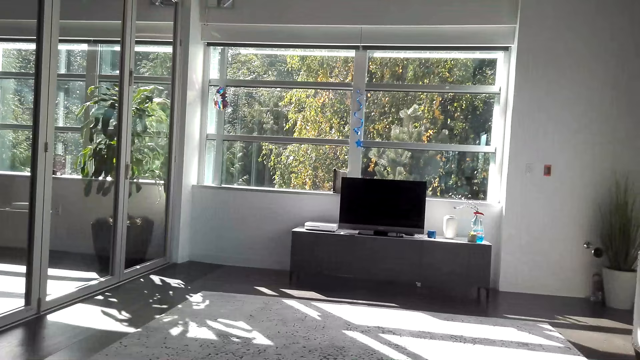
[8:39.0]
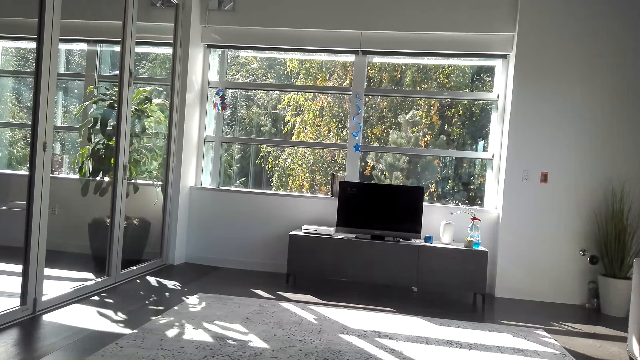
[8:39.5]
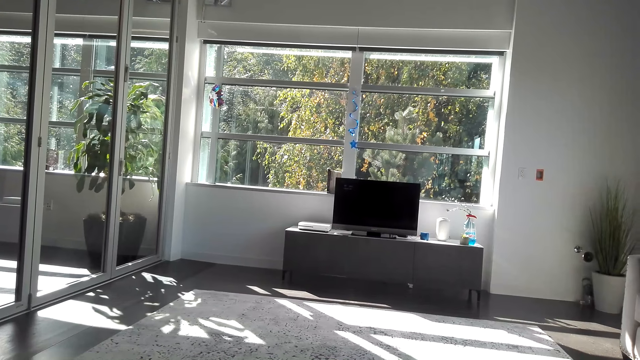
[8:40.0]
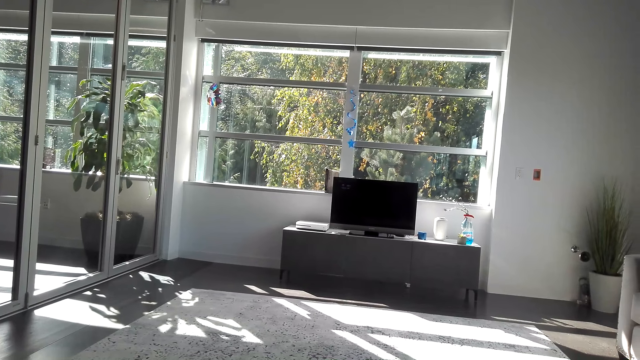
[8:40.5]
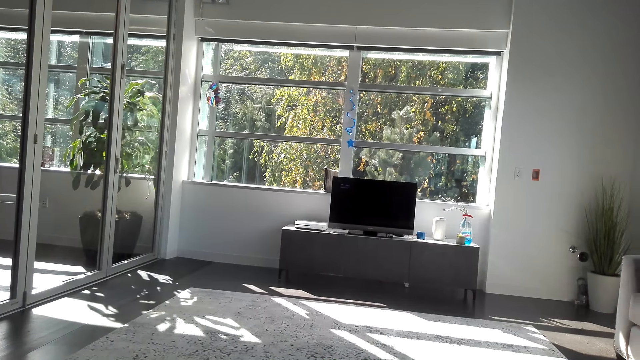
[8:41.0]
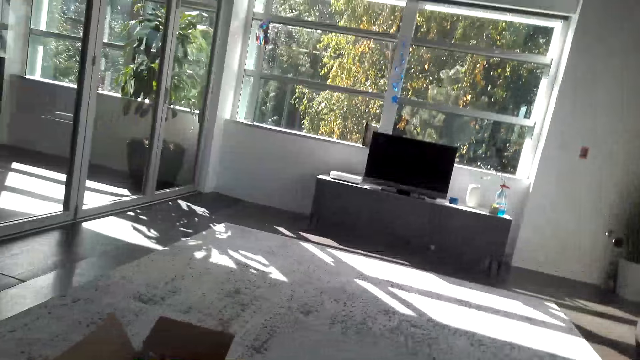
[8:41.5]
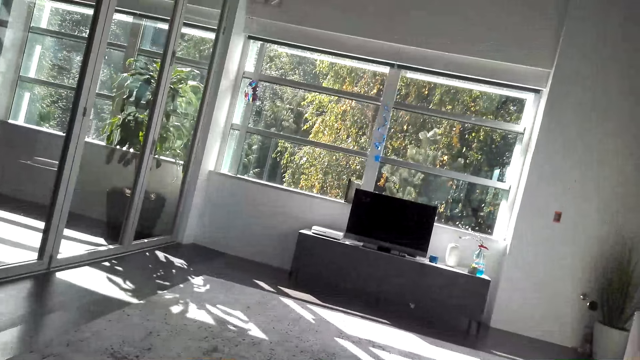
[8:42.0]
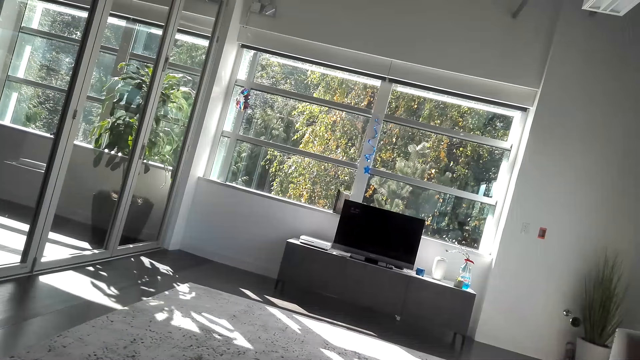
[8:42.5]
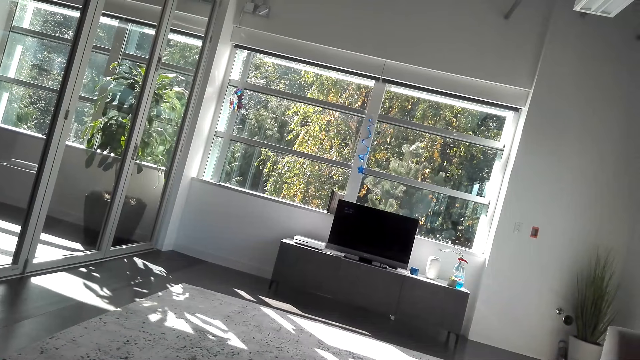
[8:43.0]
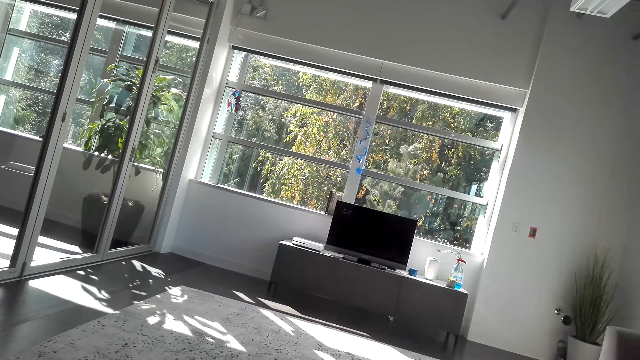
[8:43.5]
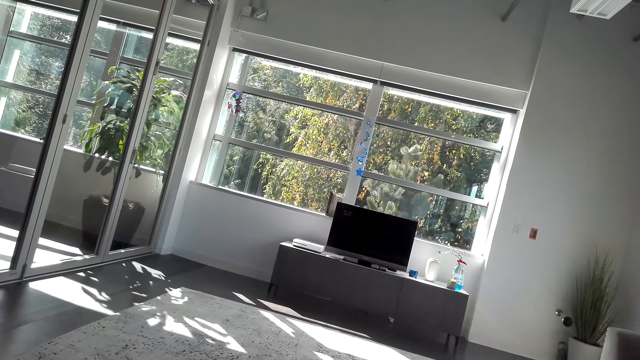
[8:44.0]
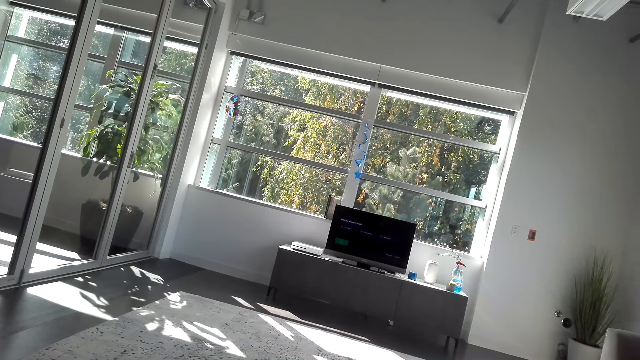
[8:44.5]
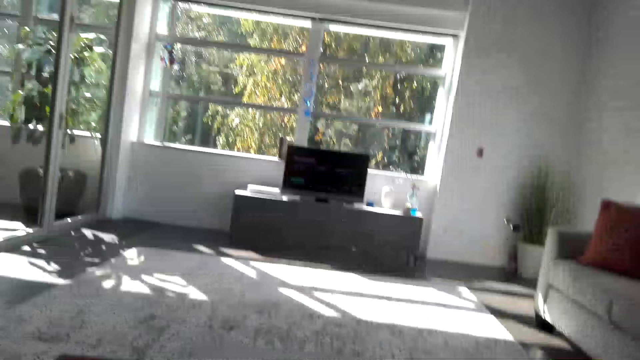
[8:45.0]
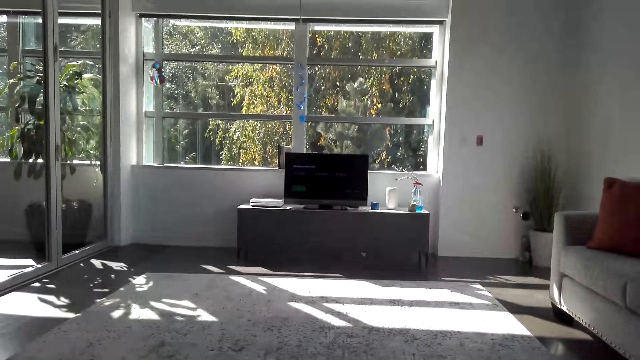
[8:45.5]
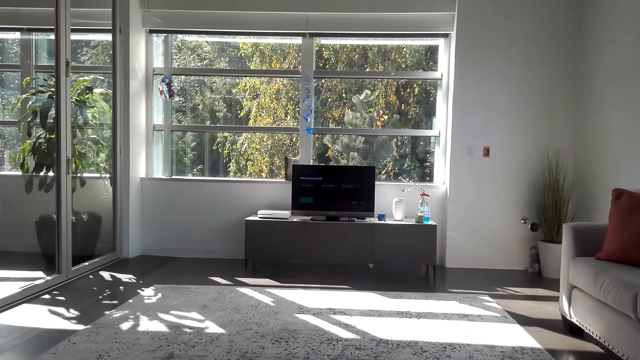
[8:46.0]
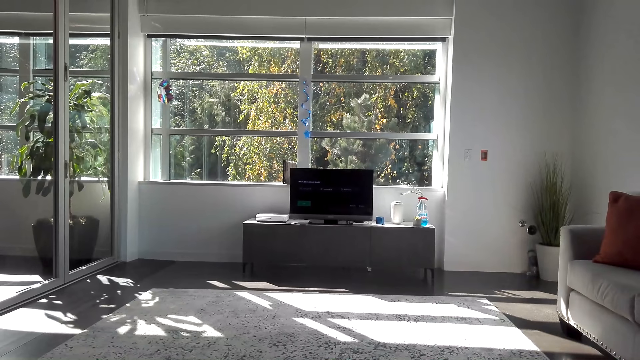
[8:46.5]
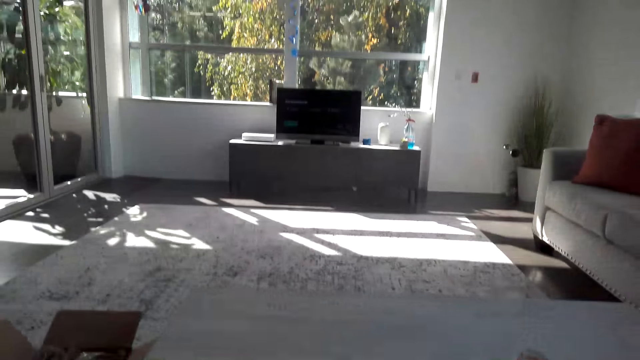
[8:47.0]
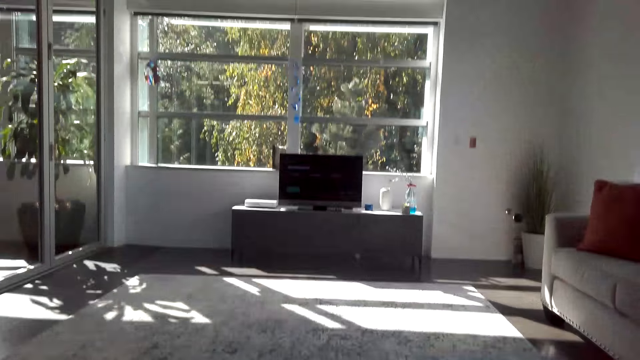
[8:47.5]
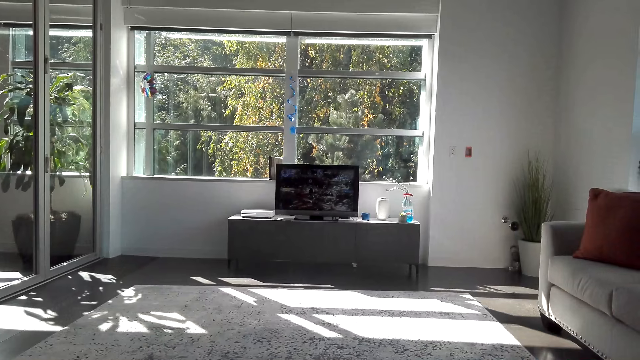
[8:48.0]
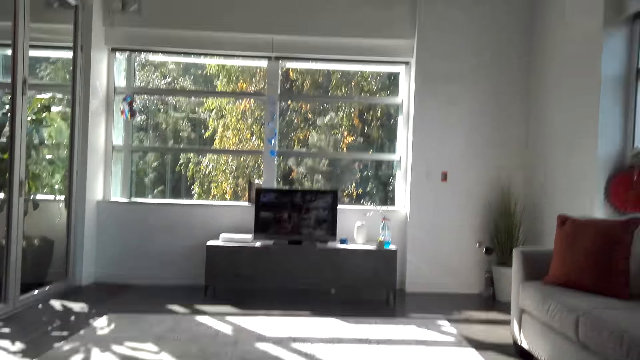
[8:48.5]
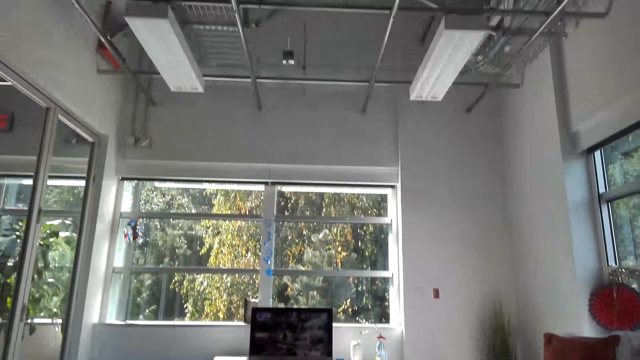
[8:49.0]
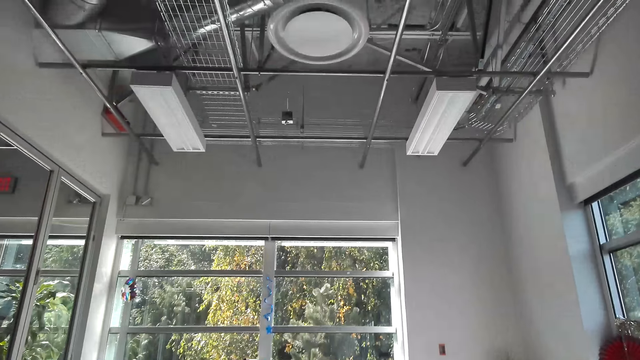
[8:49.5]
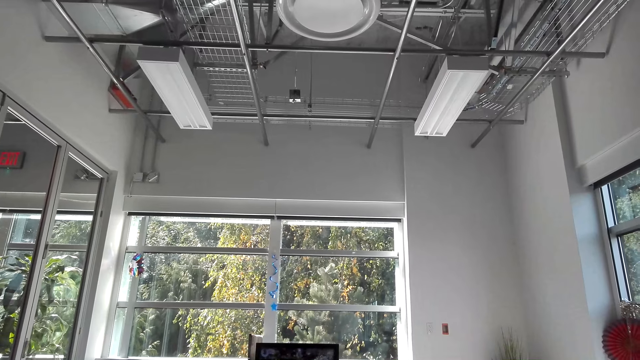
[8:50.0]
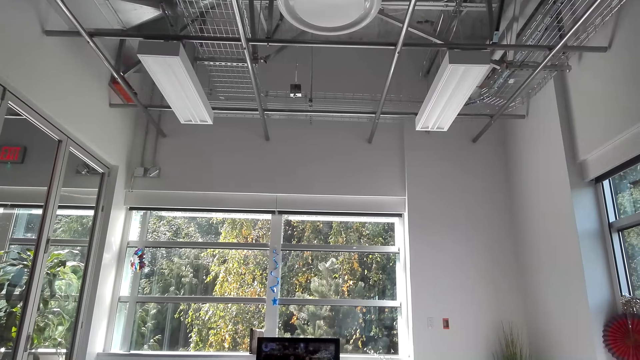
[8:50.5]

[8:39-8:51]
The camera wearer operates the remote.

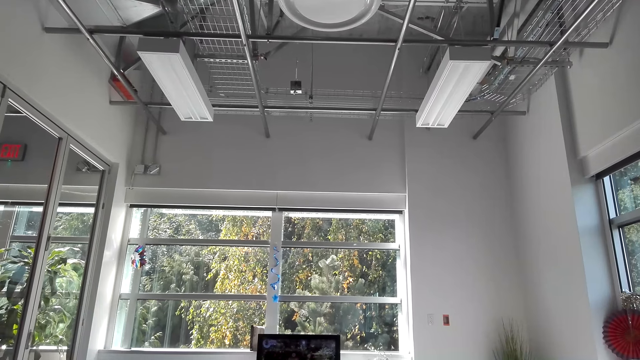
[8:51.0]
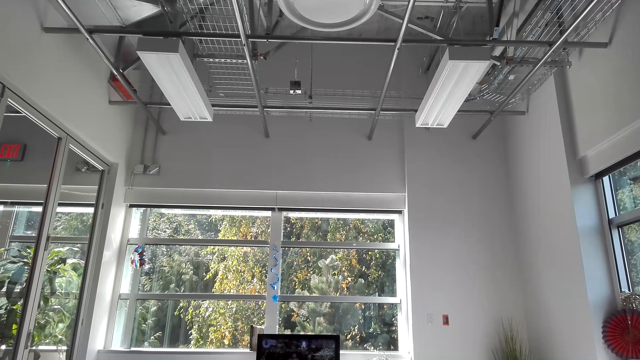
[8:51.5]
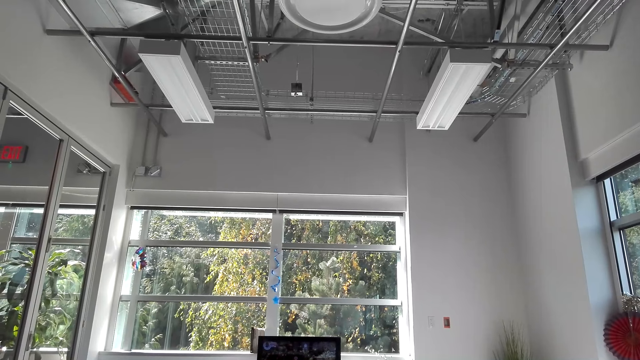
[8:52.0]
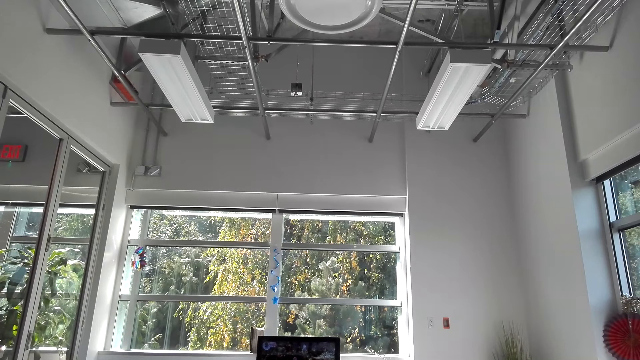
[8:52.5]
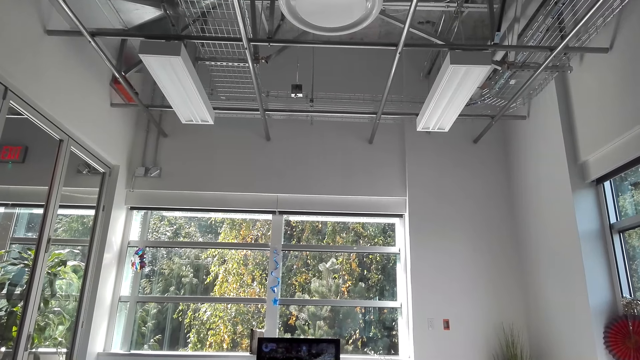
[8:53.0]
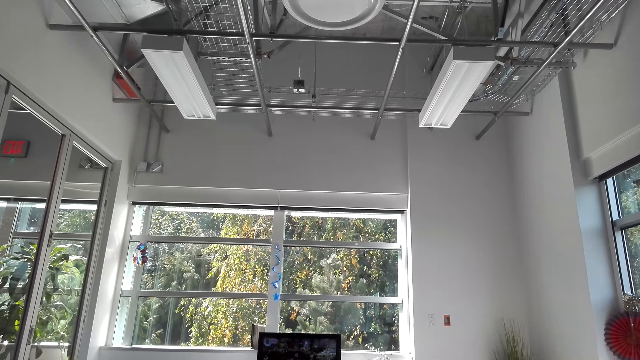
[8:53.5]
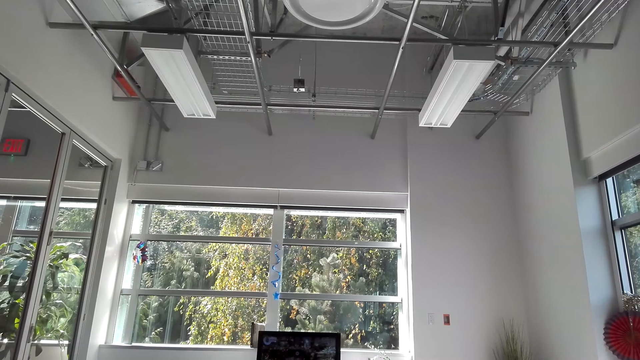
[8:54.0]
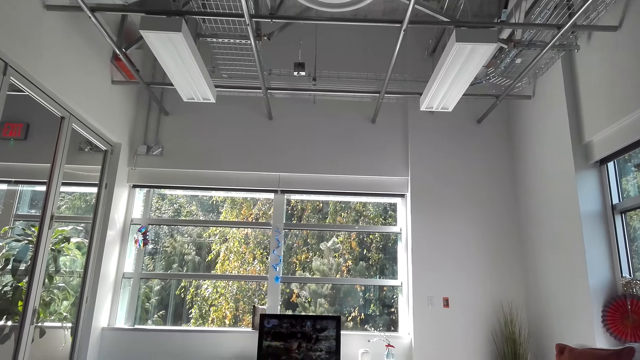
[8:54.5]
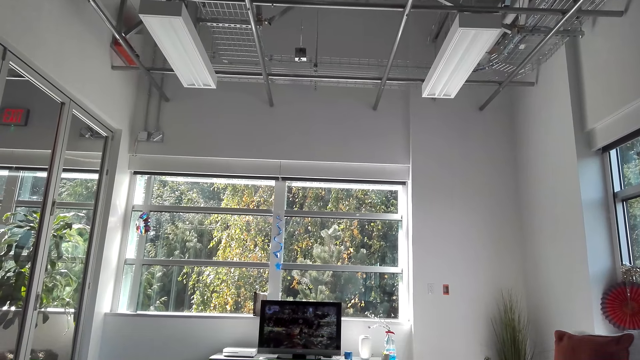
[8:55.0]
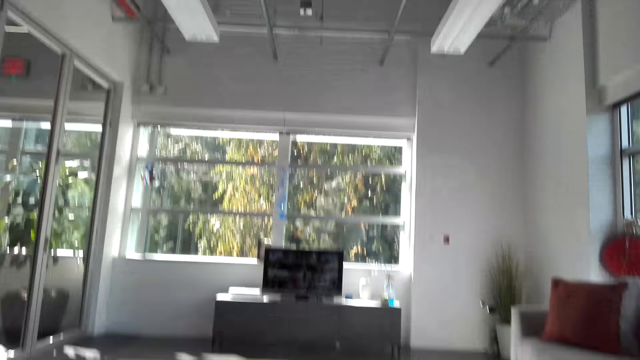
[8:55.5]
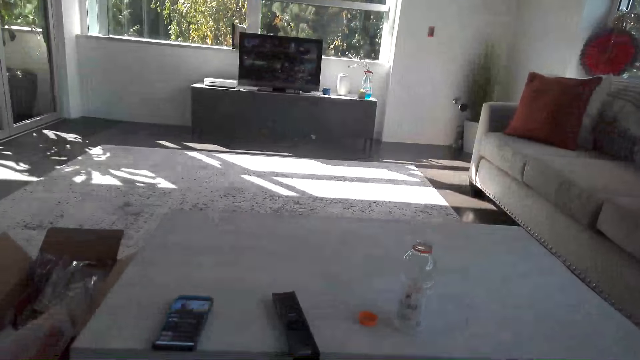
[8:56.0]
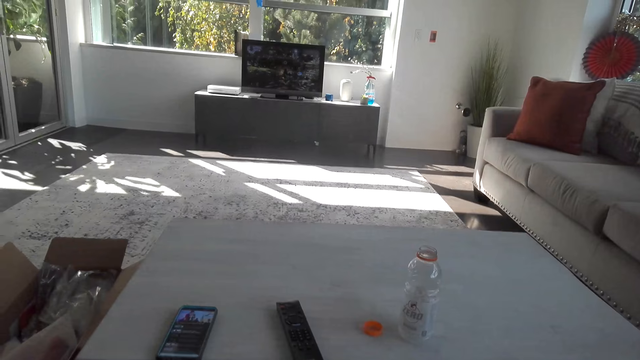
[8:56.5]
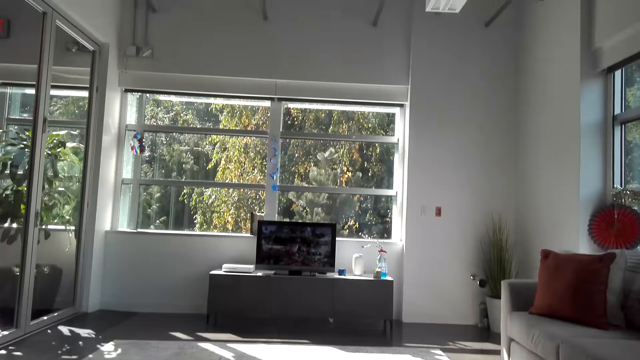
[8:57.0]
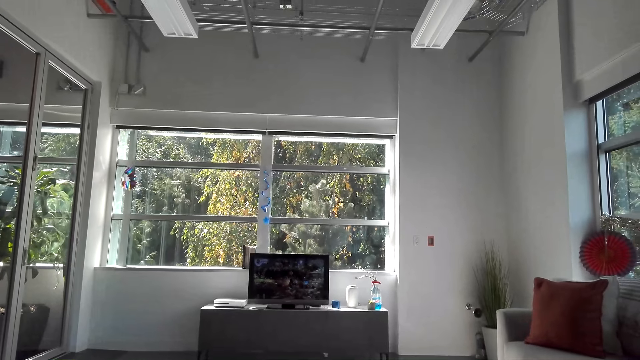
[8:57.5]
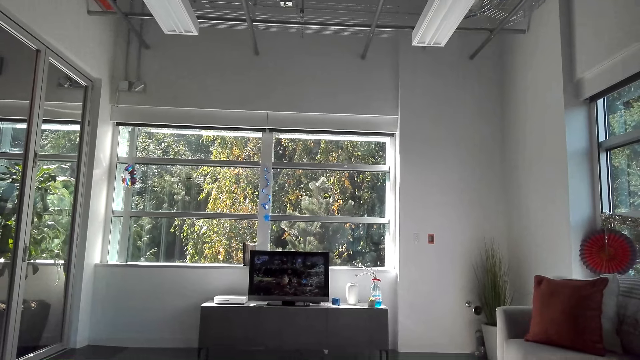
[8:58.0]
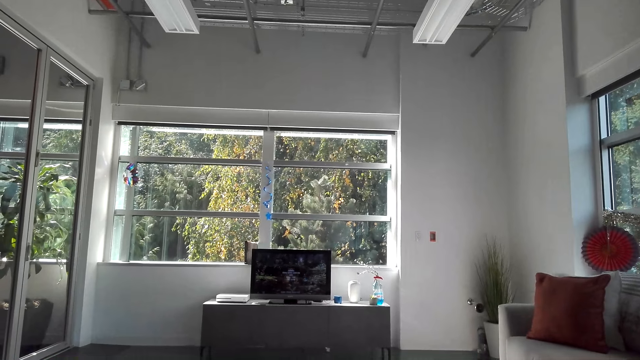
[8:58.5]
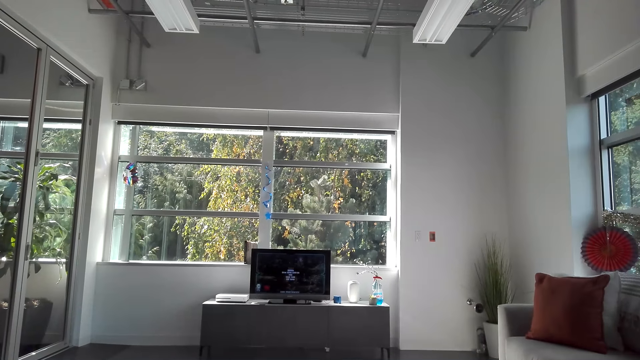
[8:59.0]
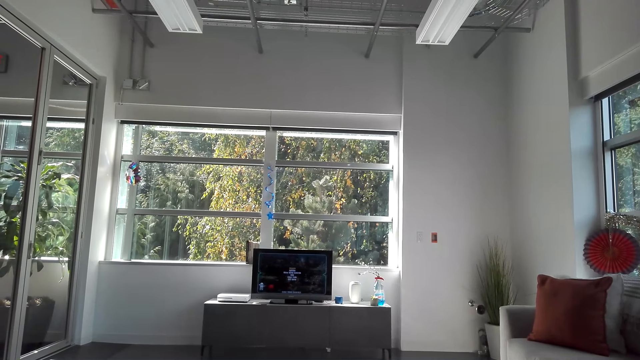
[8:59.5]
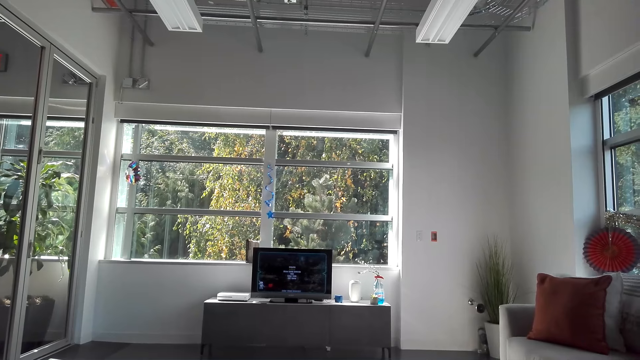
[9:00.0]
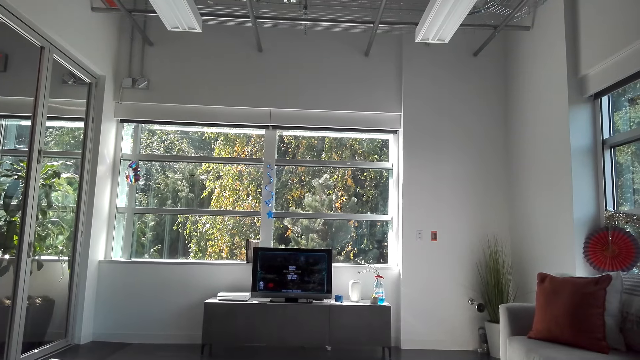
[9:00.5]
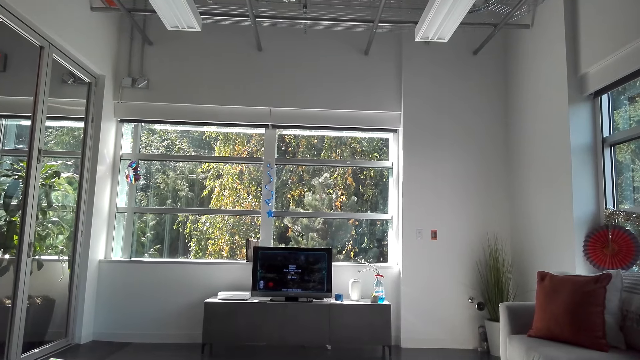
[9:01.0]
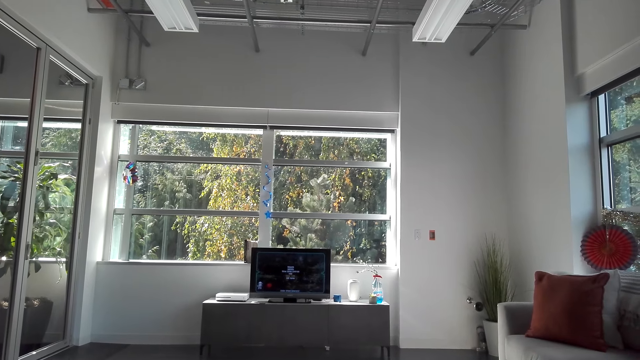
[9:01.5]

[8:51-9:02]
The camera wearer looks around.
